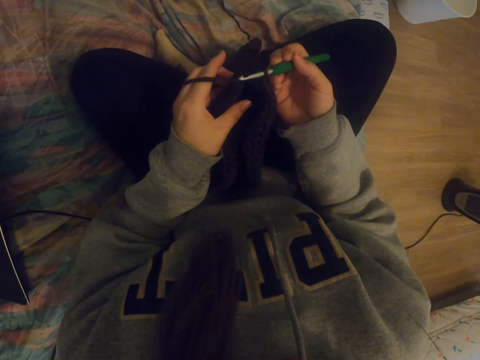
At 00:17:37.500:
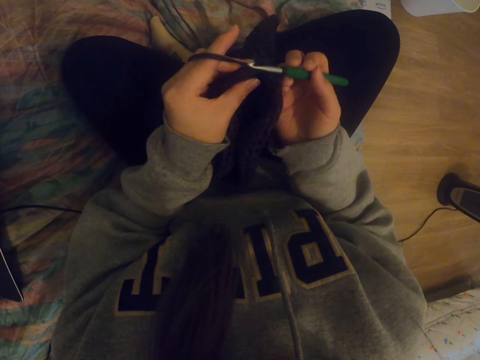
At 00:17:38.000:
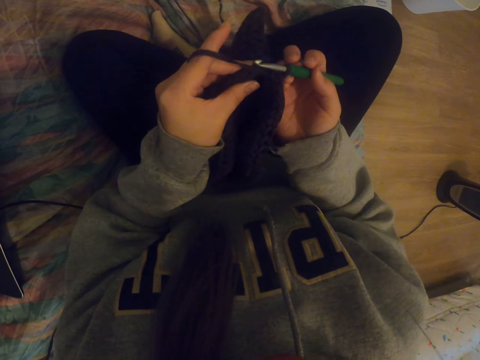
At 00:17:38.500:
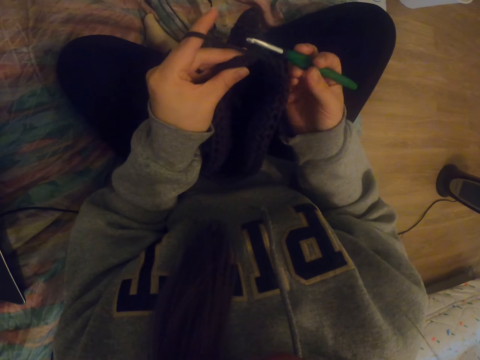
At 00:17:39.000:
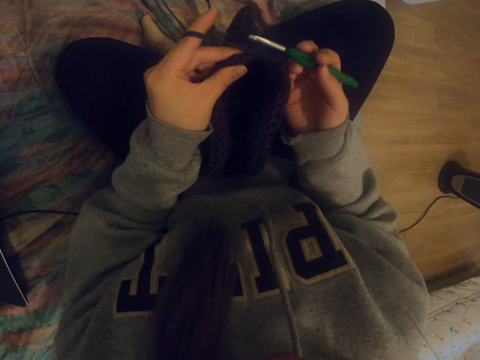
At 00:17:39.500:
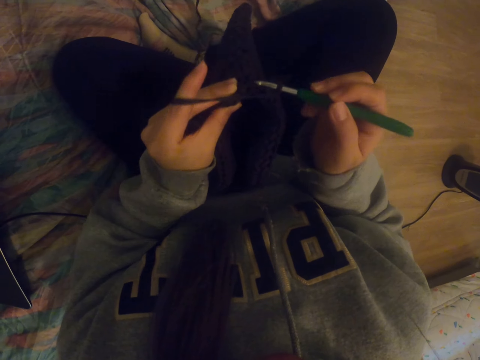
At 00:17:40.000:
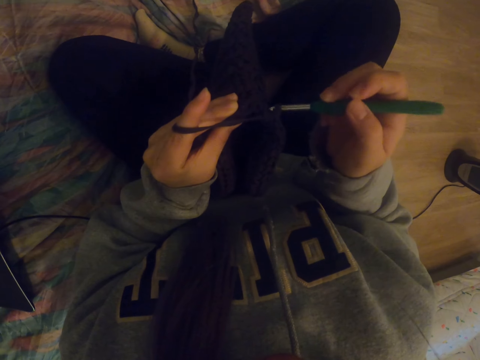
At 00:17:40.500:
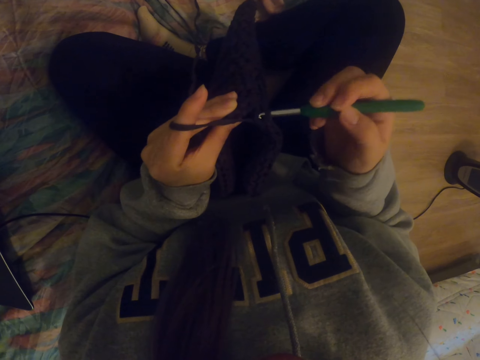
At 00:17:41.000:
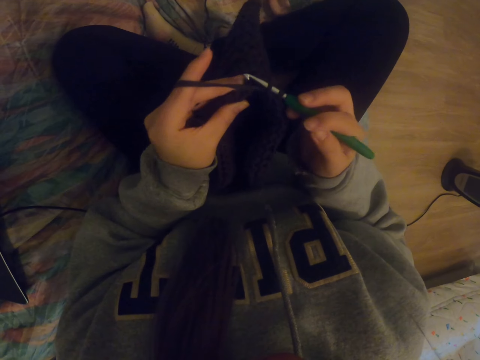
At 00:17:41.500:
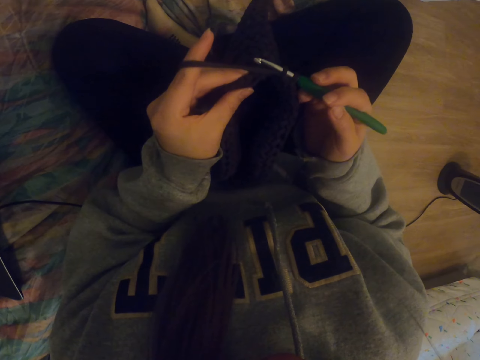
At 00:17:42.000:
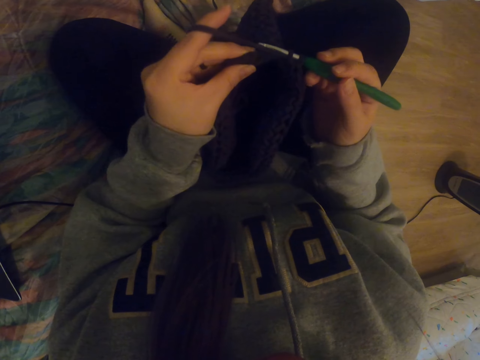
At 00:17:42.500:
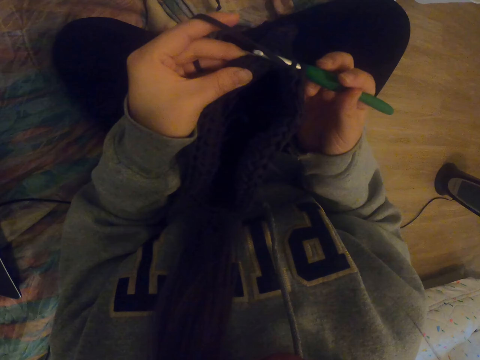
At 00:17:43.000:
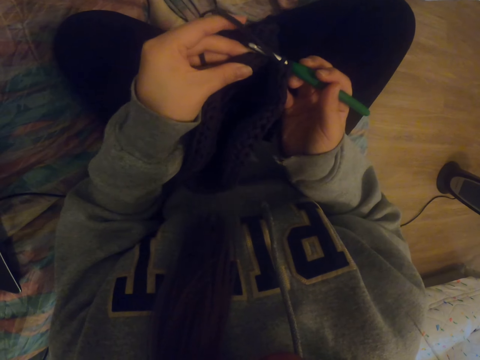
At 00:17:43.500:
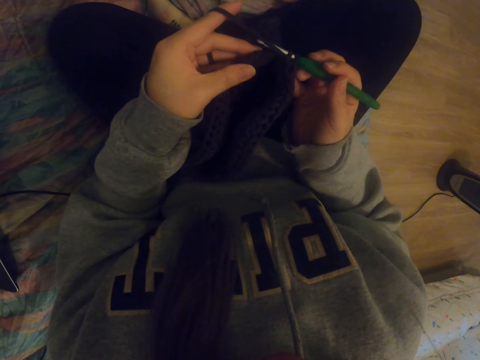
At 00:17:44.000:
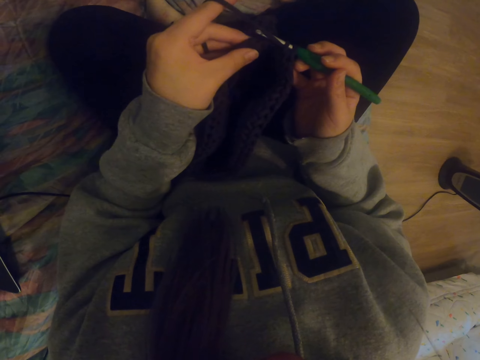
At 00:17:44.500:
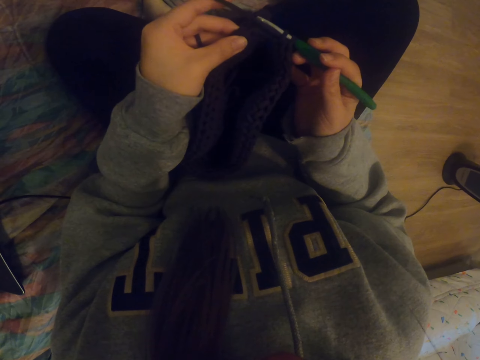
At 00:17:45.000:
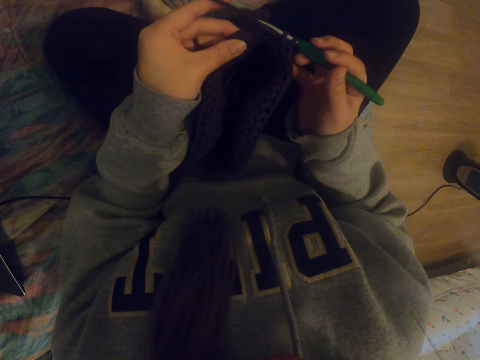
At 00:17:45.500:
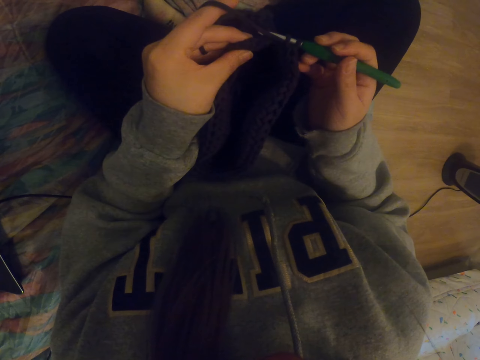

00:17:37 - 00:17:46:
The camera wearer knits the bag with the crochet.

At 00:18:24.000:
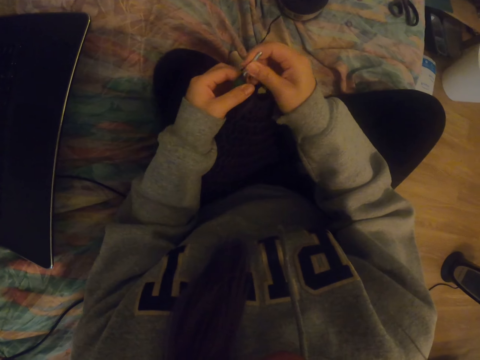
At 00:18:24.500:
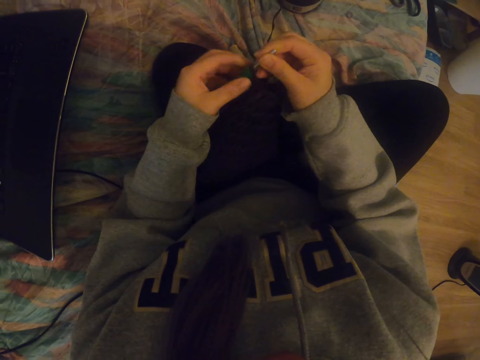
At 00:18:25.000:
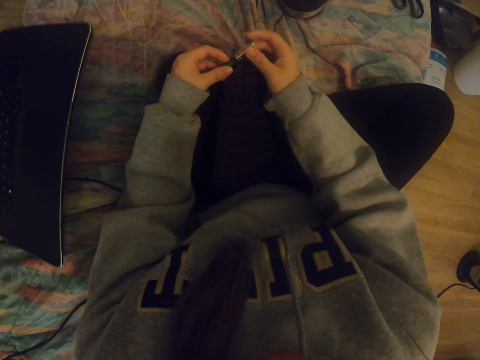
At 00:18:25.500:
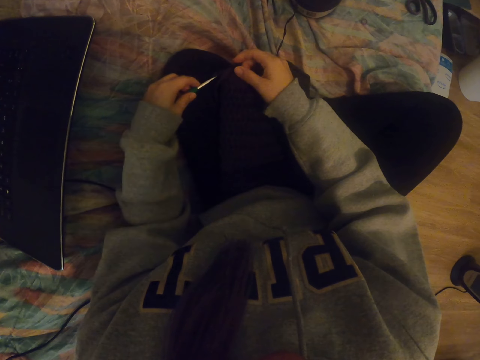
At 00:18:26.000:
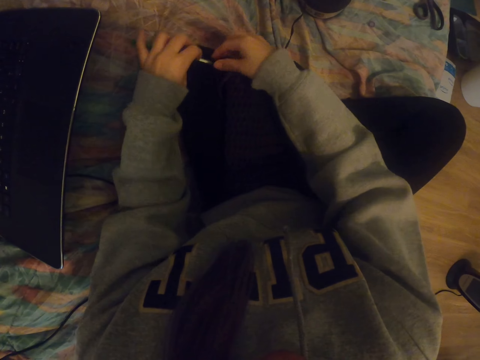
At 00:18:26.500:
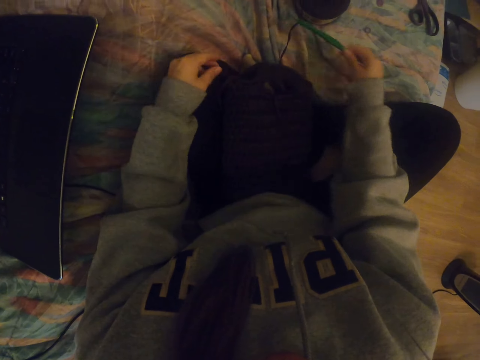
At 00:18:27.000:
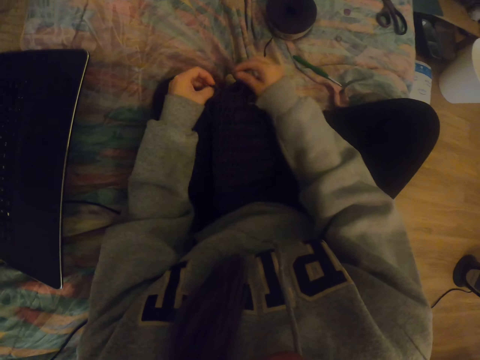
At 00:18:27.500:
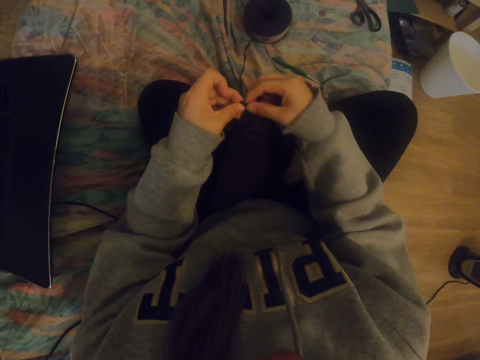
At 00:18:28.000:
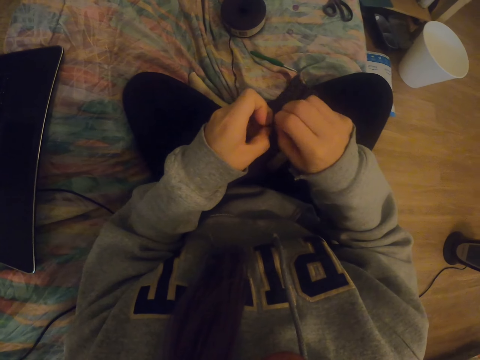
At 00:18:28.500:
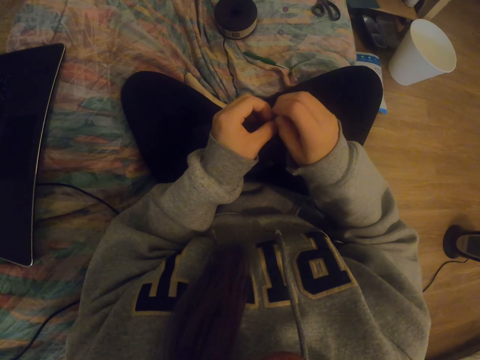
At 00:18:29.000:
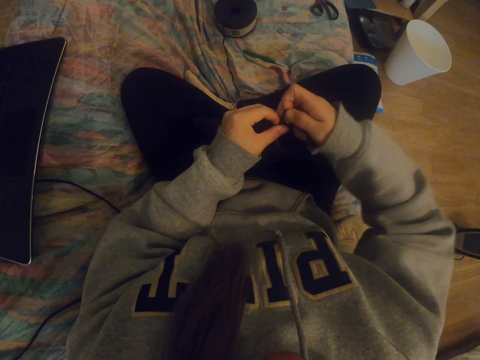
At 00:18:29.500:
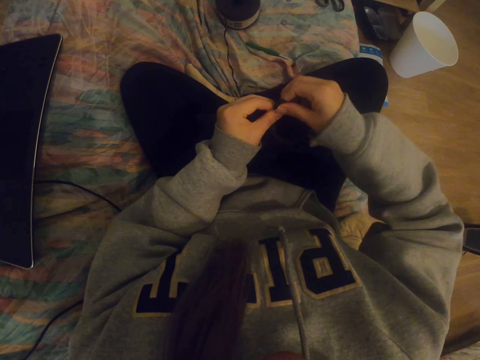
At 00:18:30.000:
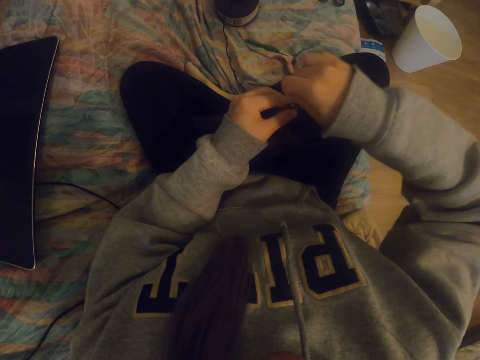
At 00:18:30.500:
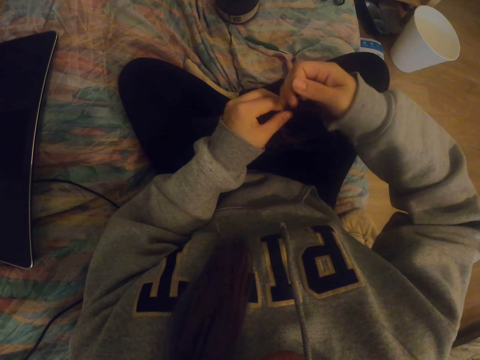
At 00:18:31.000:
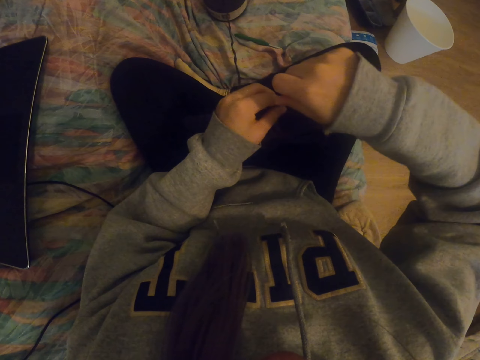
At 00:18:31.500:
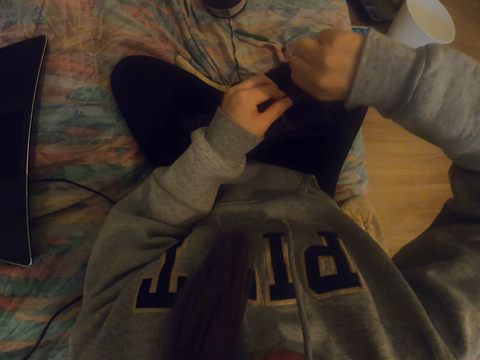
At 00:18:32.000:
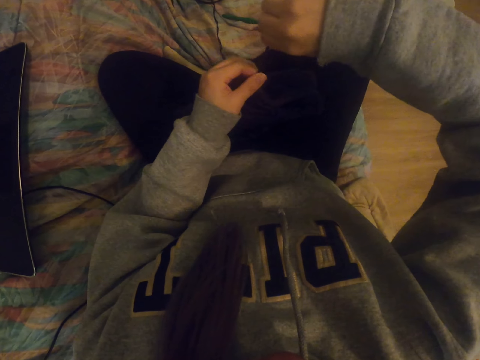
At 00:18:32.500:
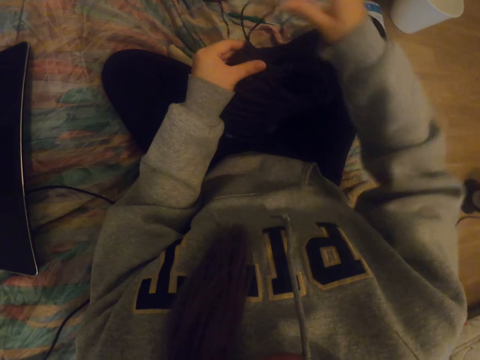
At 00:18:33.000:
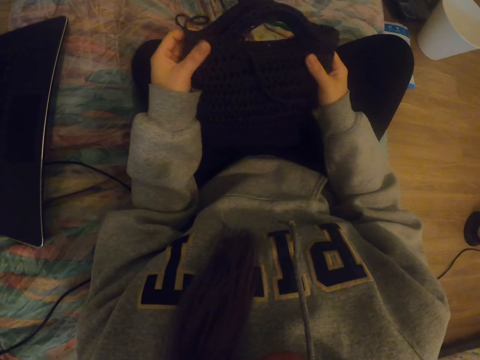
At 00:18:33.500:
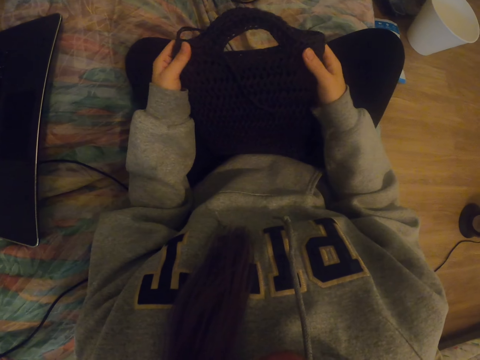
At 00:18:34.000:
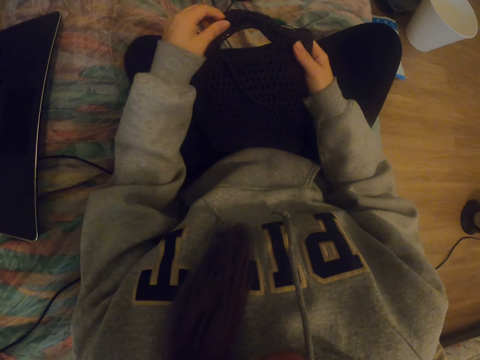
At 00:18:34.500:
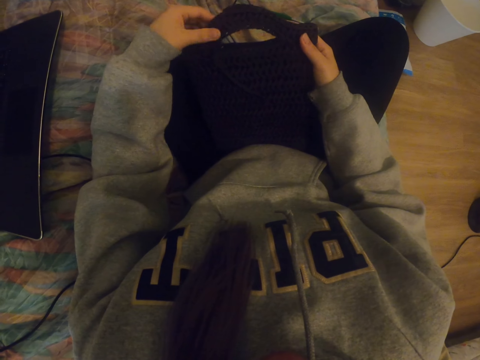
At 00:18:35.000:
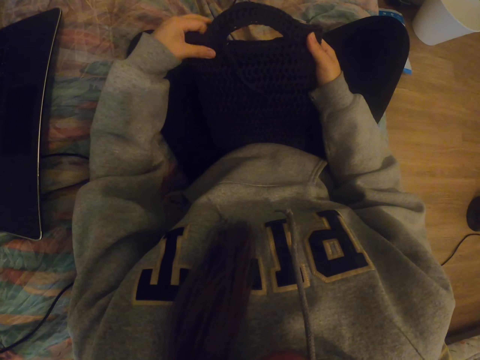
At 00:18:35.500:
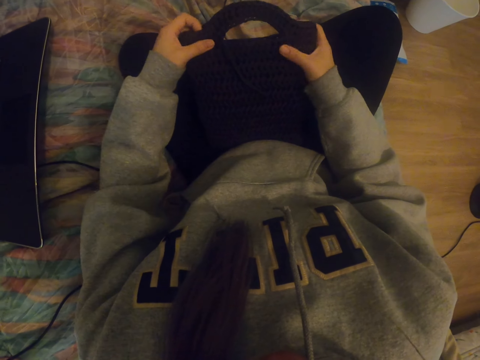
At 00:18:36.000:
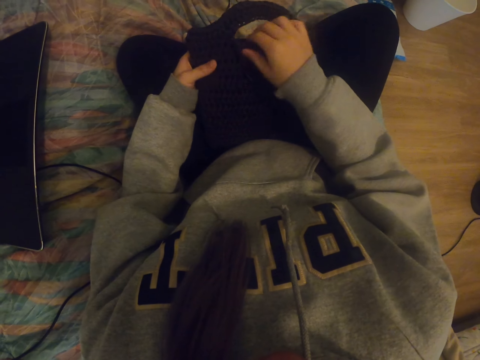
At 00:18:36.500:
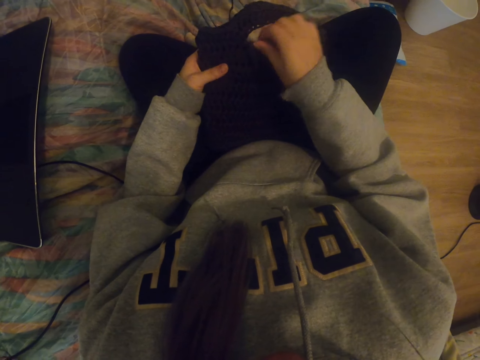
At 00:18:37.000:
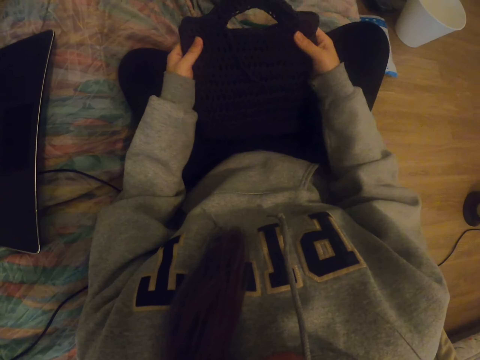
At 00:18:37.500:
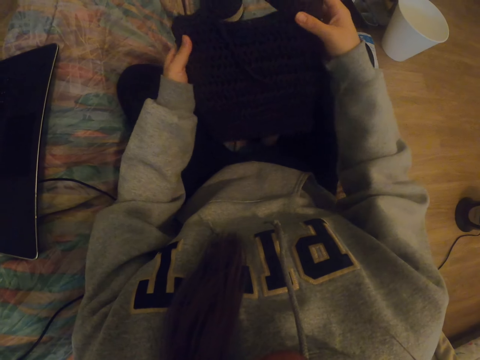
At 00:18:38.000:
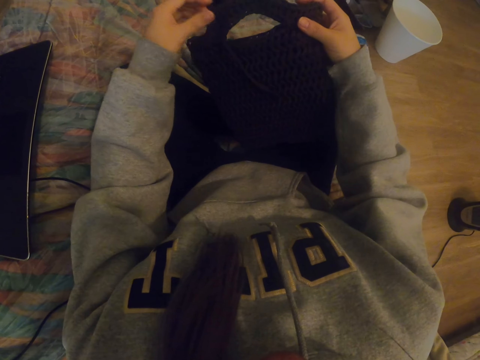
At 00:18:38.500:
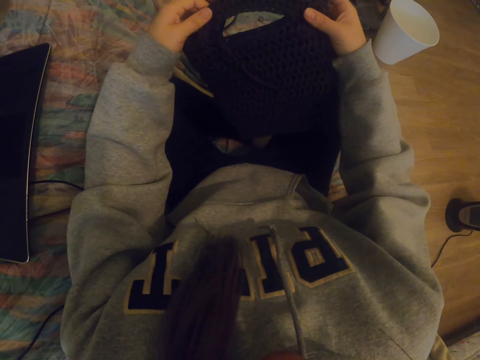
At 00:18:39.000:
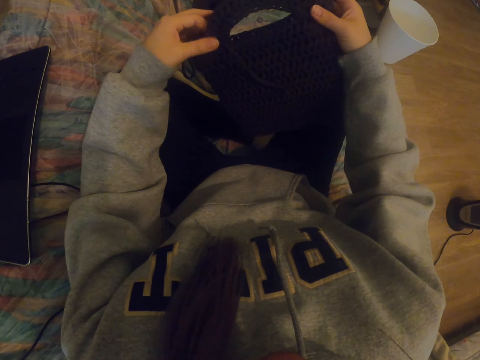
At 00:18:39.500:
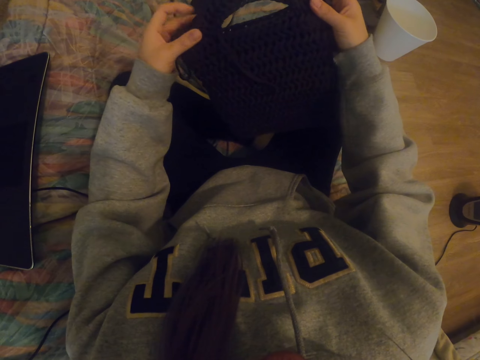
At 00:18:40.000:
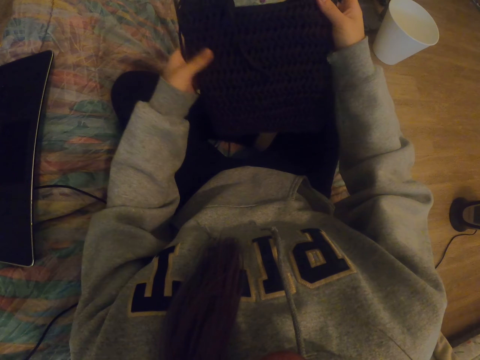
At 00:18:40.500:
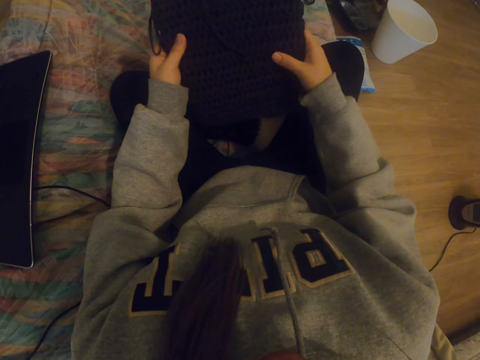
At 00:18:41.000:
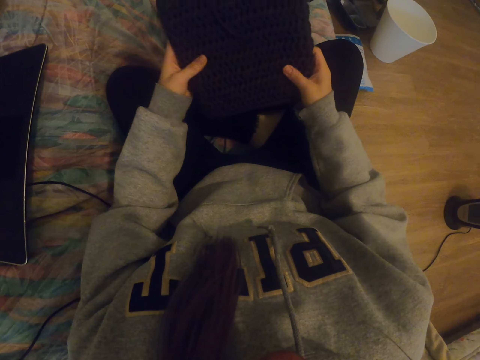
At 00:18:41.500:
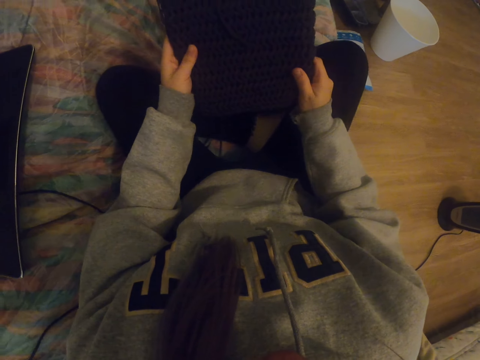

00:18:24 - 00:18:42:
The camera wearer removes the crochet from the thread. She places the crochet on the bed. She pulls the thread on the bag and folds the thread. She holds the bag on her hands. She stares at the garment and straightens the garment.
